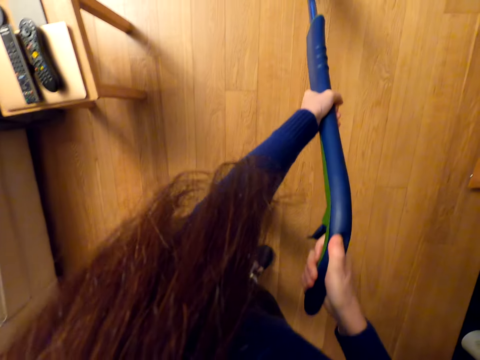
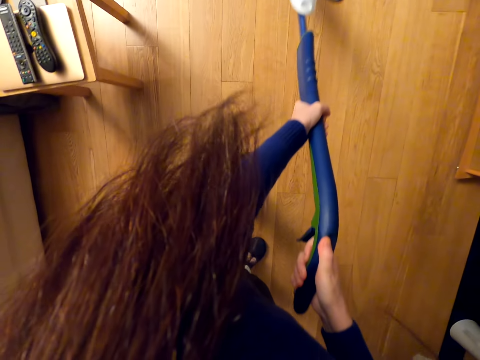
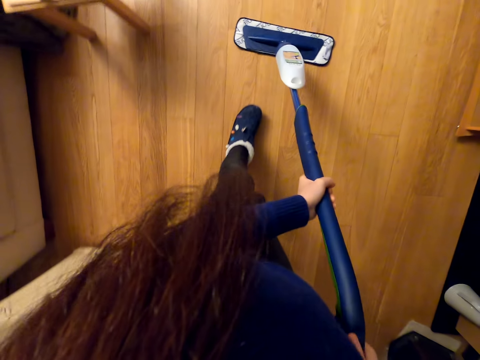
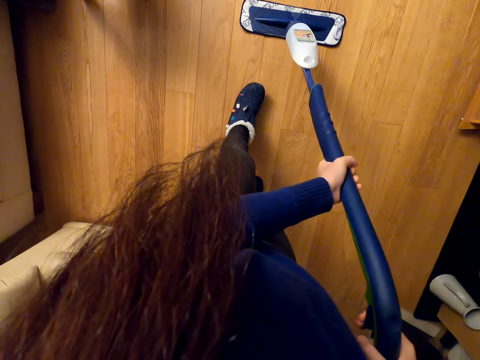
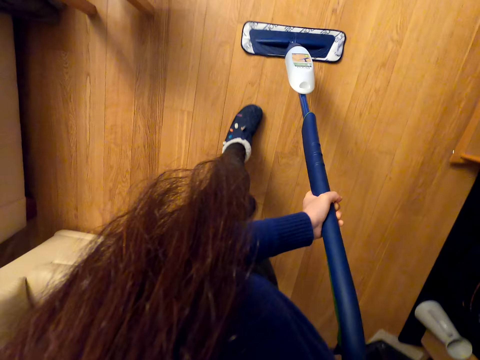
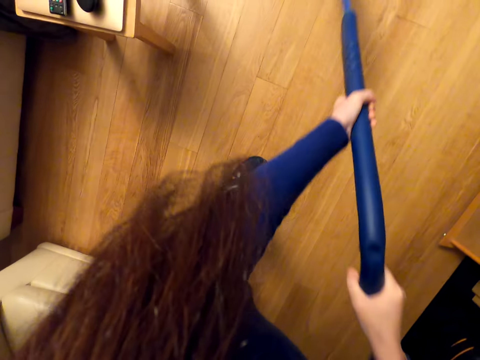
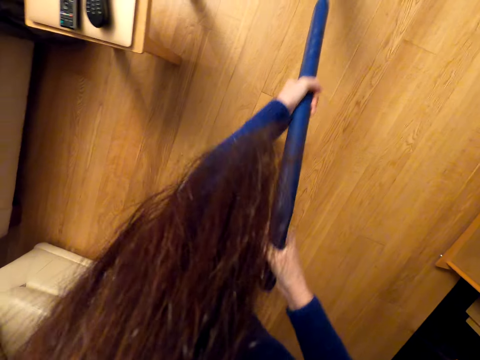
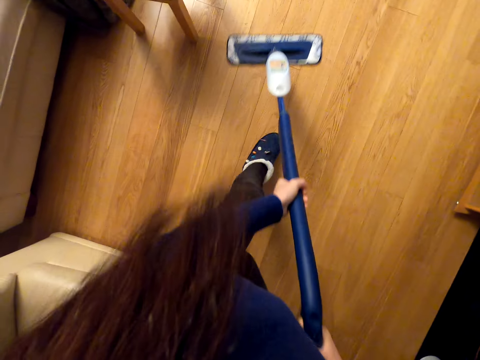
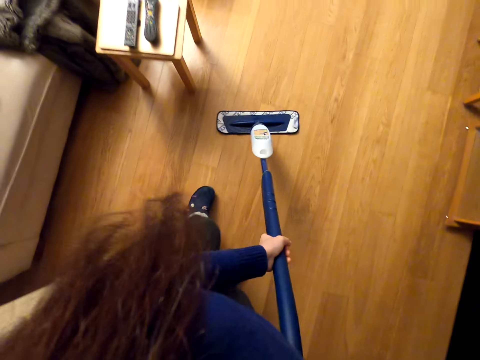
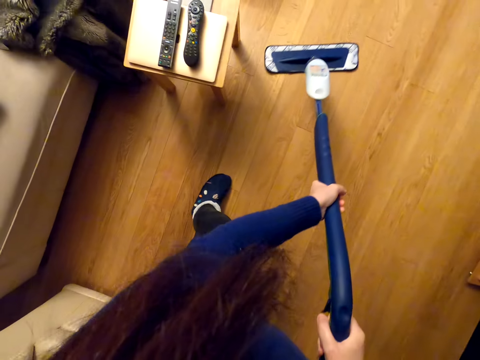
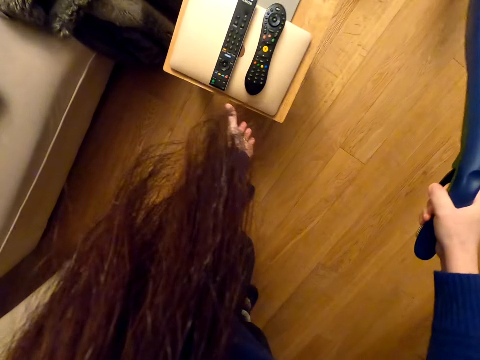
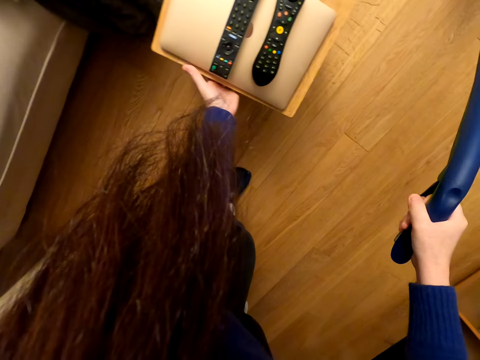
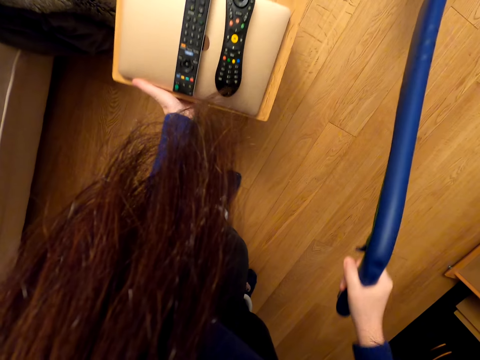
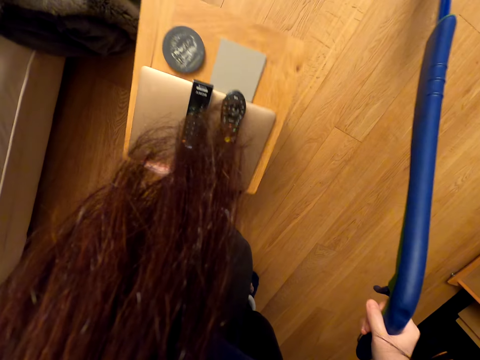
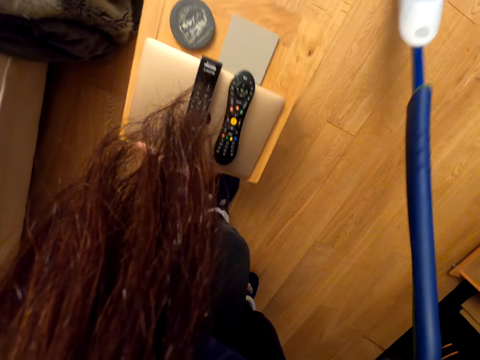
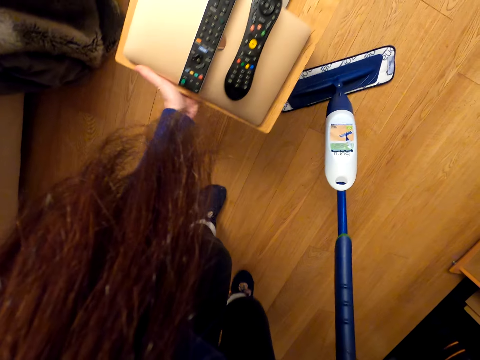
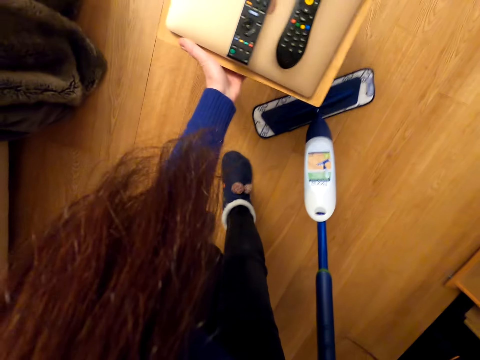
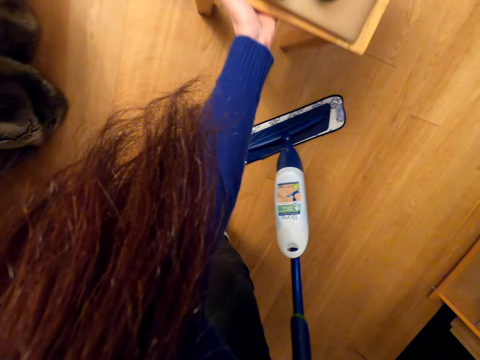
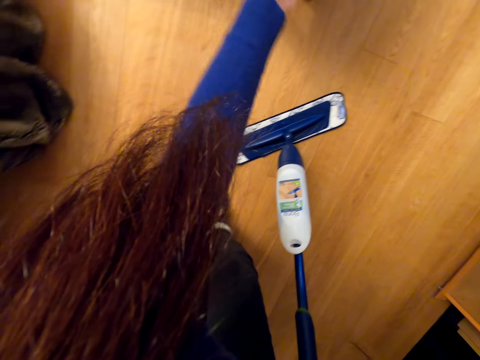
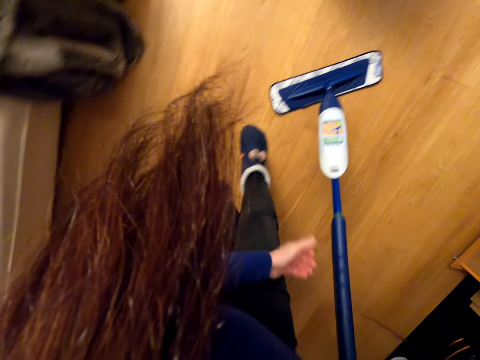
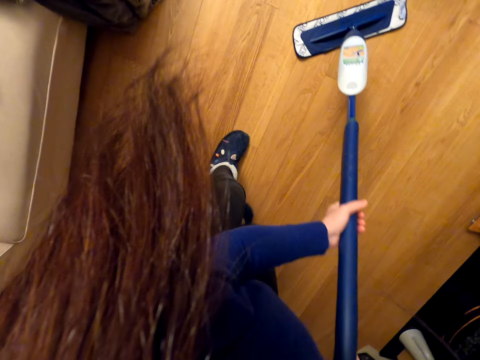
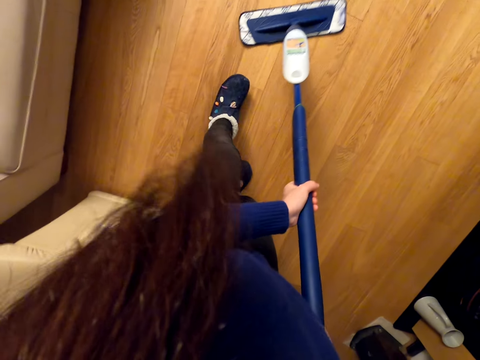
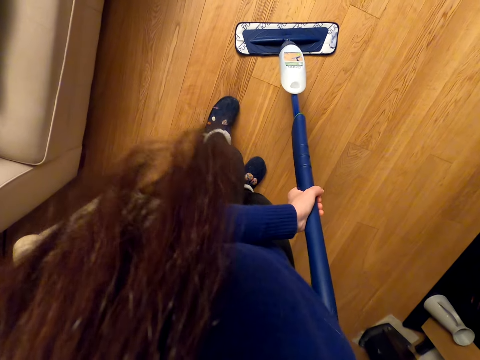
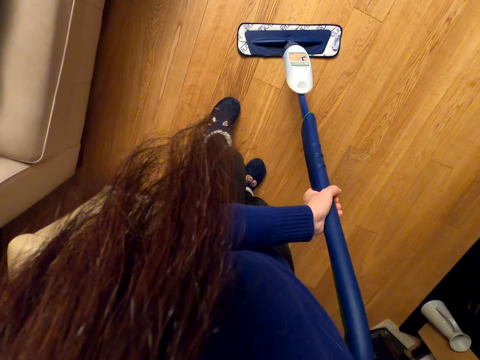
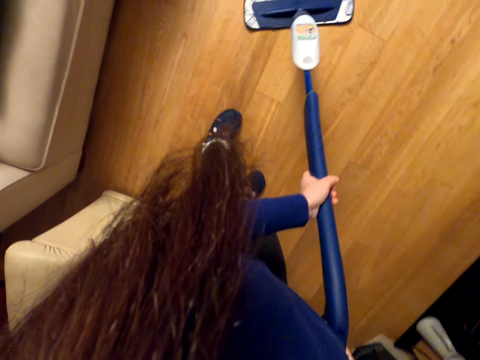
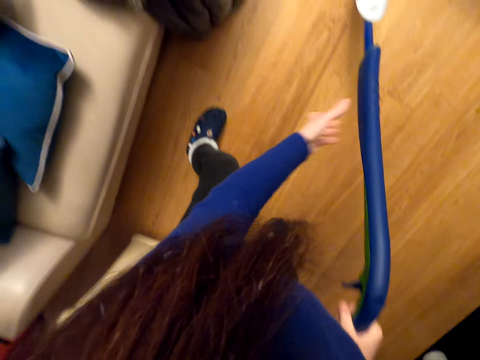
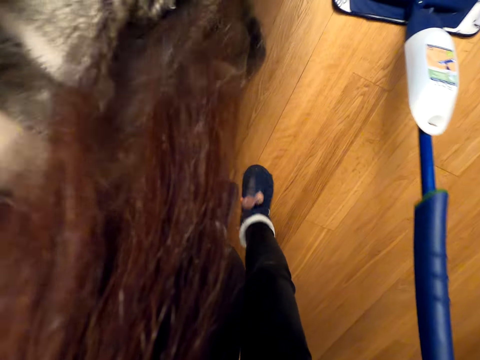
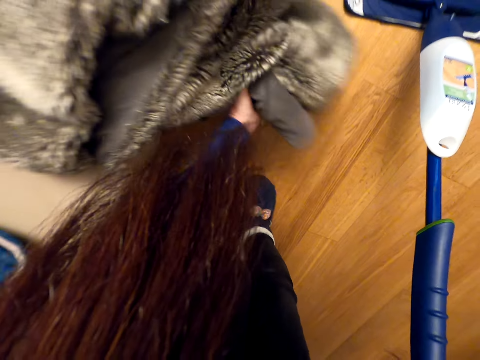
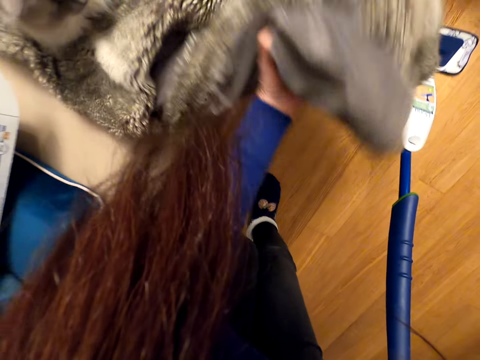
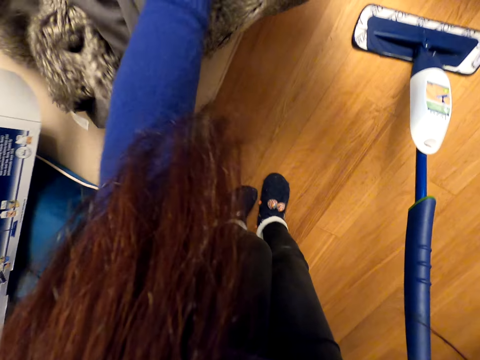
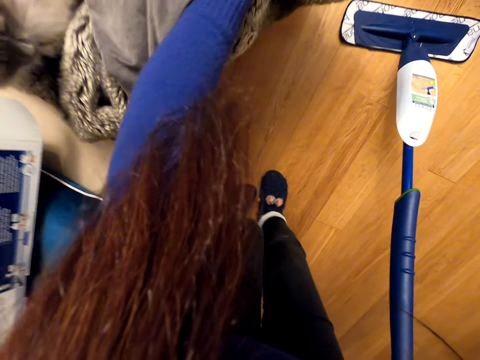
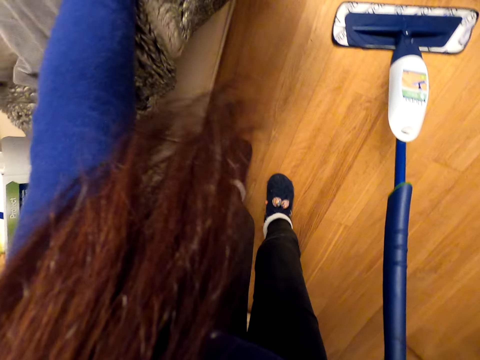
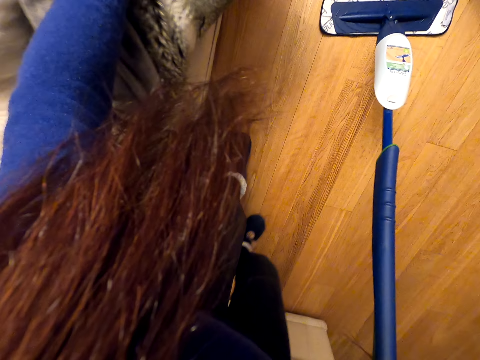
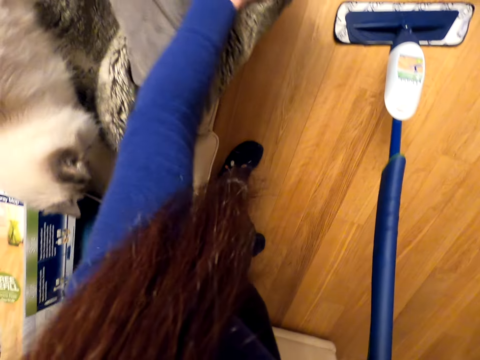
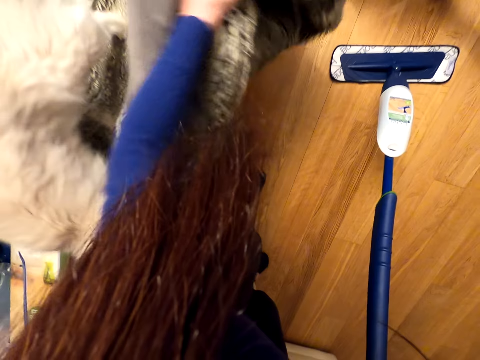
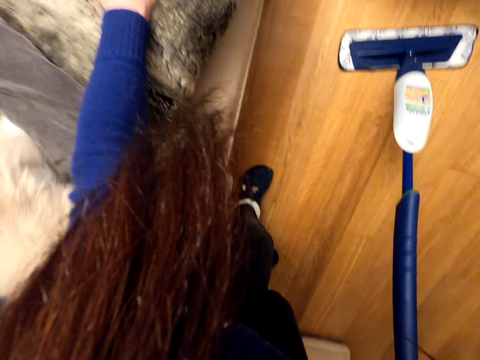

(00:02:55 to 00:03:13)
The camera wearer sprays the floor. They pull away a wooden chair with the left hand. They mop the floor. They spray the floor. They raise the woolen blanket. They fold the duvet. They place the woolen blanket on the sofa.

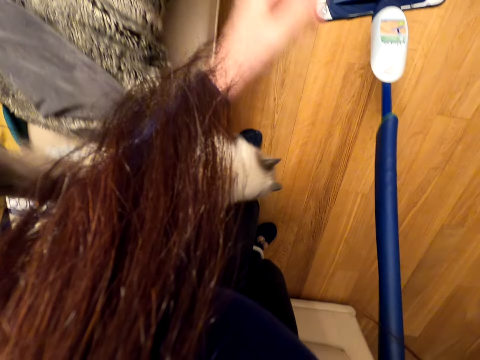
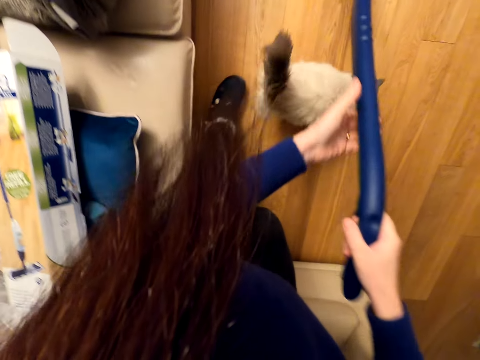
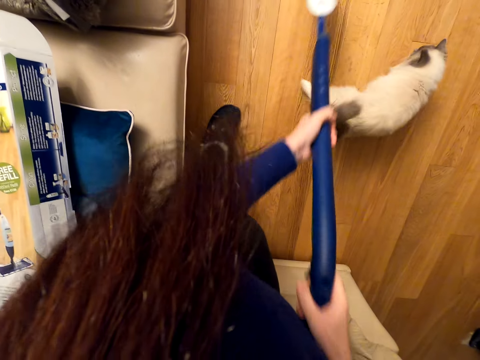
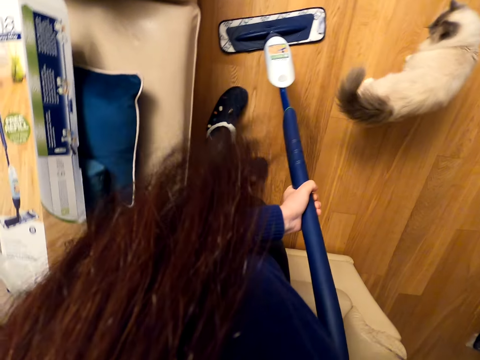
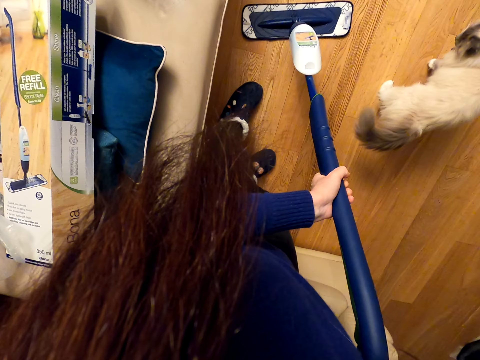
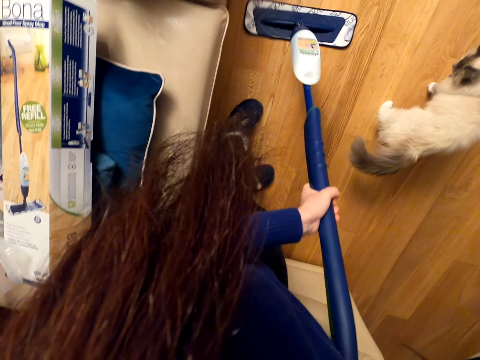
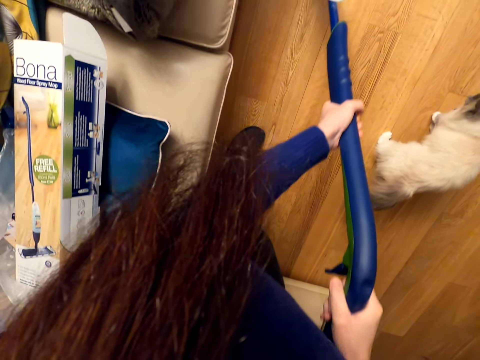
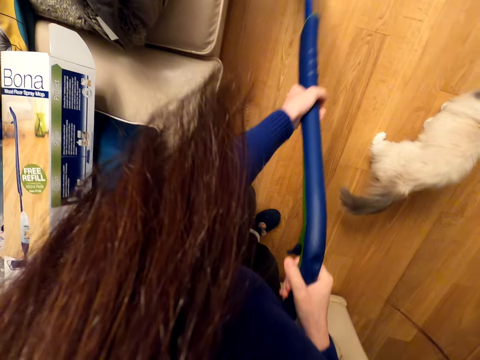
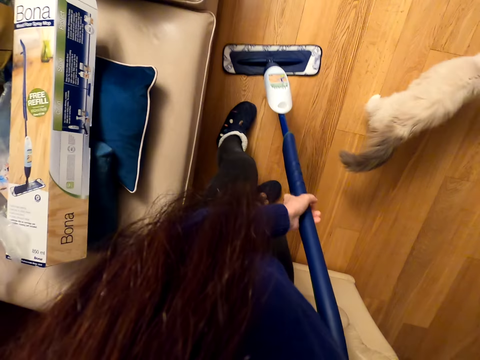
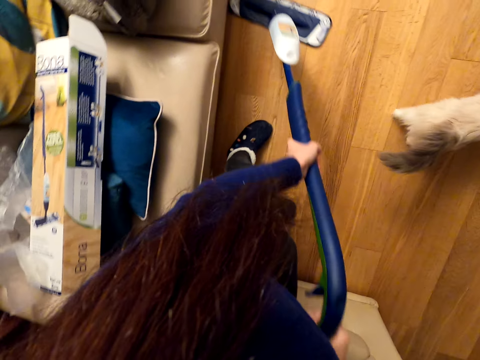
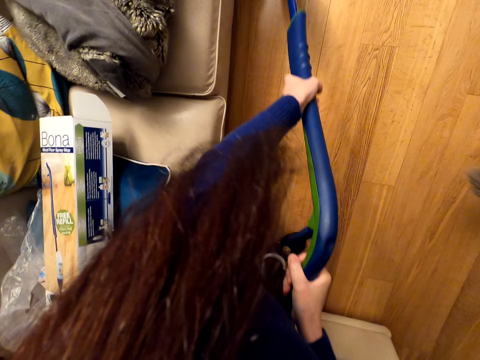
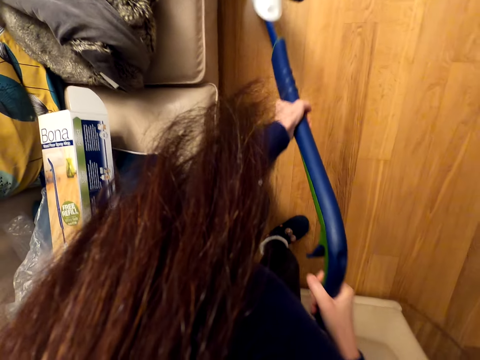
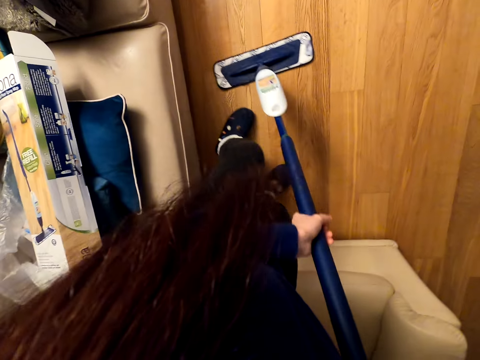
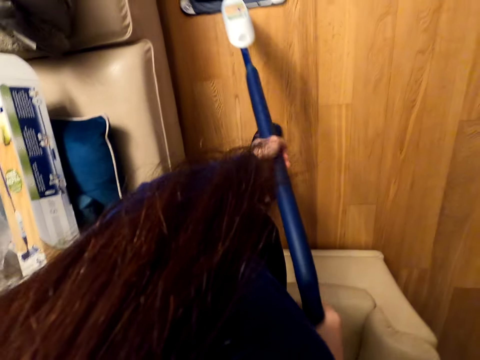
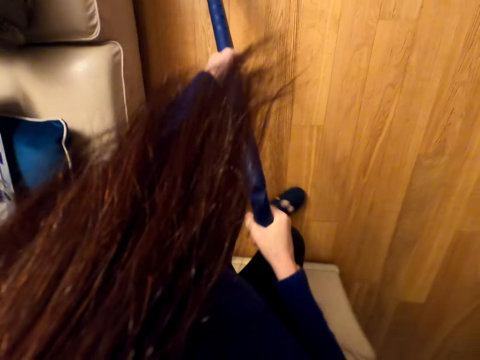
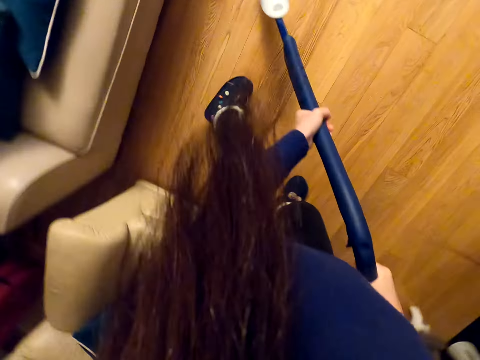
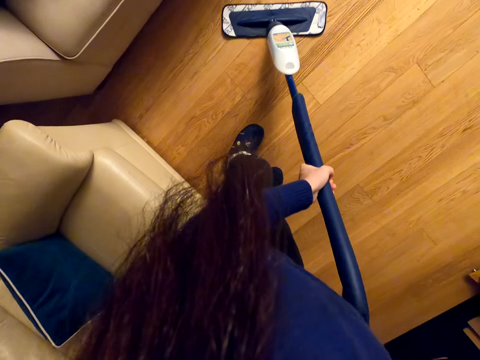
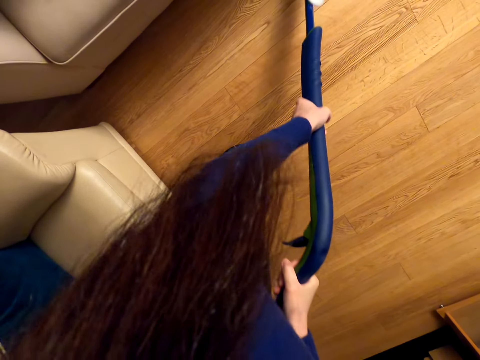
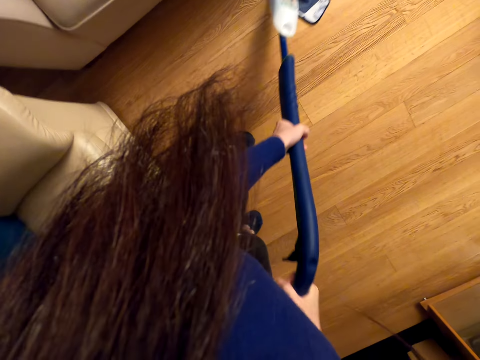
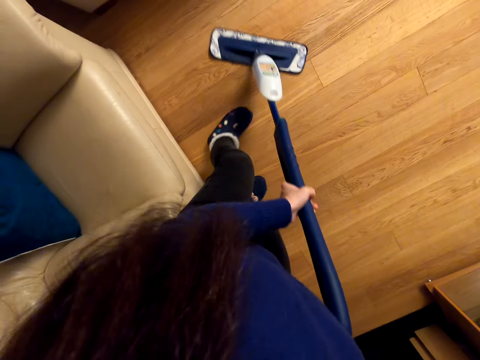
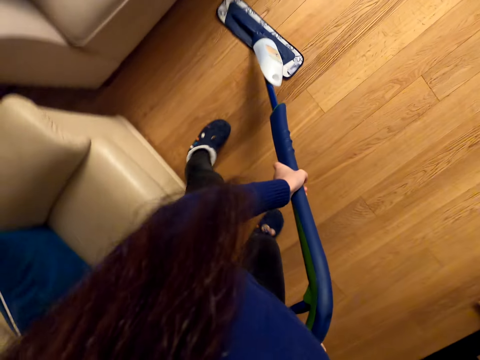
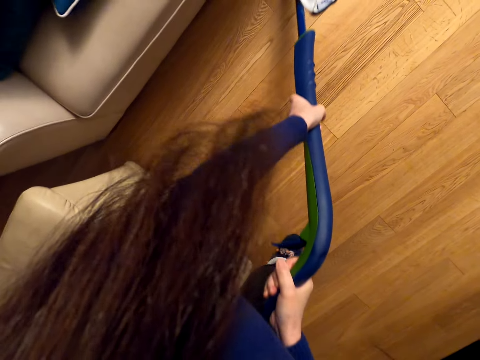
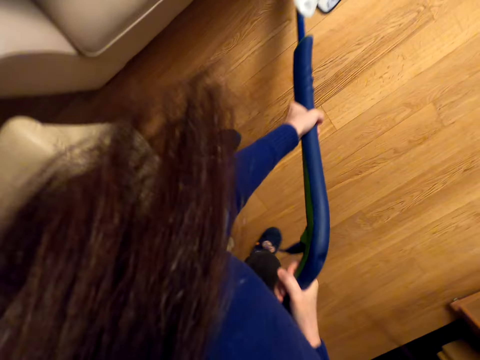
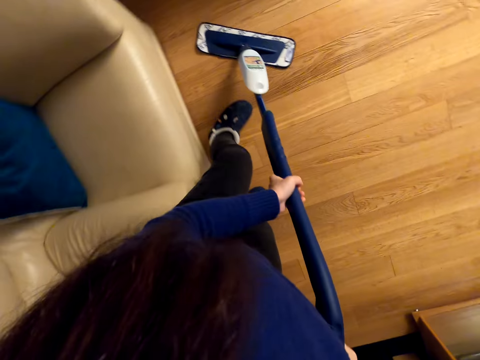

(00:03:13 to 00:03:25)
The camera wearer mops the floor. They spray the floor.
